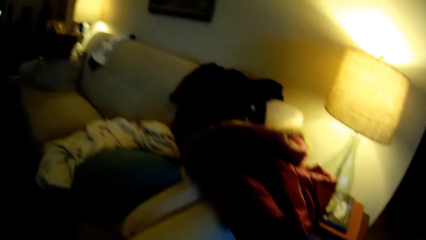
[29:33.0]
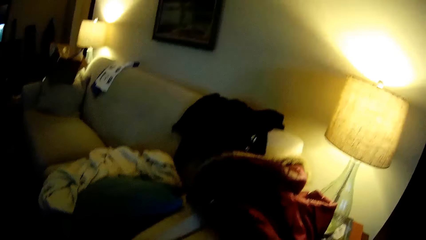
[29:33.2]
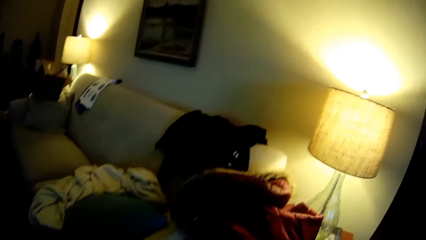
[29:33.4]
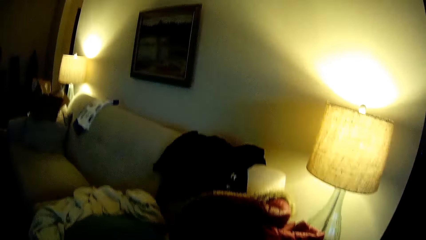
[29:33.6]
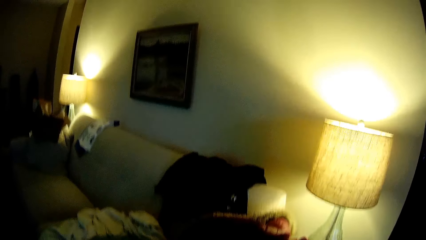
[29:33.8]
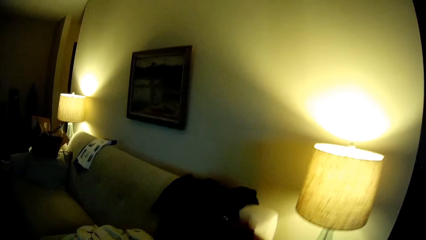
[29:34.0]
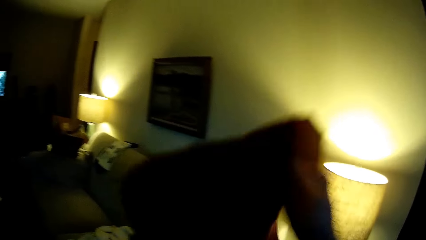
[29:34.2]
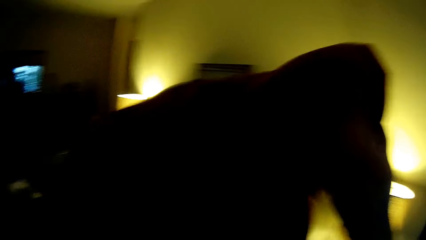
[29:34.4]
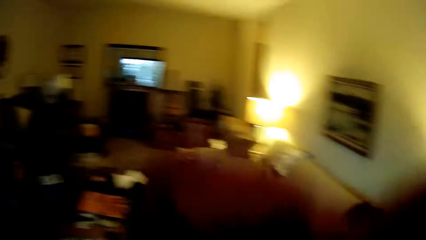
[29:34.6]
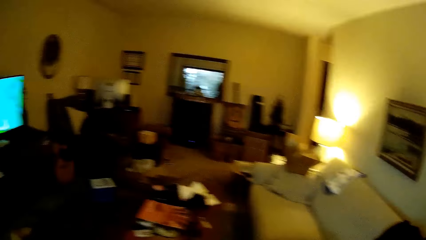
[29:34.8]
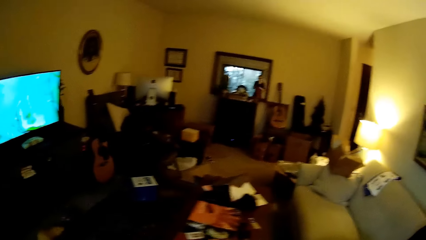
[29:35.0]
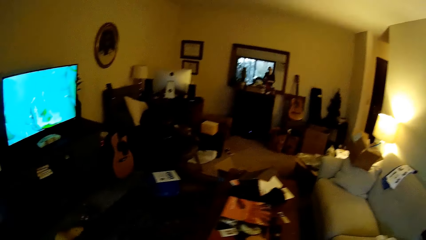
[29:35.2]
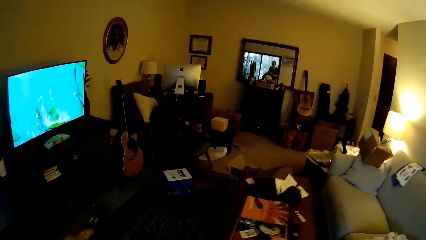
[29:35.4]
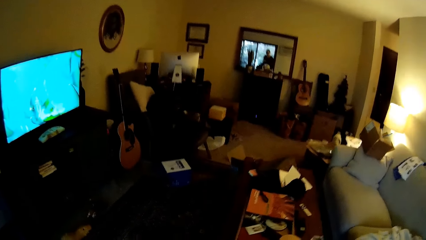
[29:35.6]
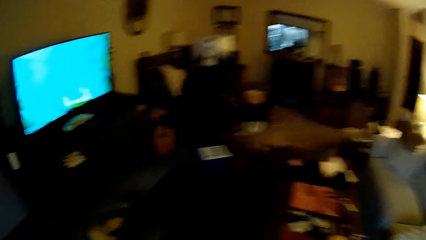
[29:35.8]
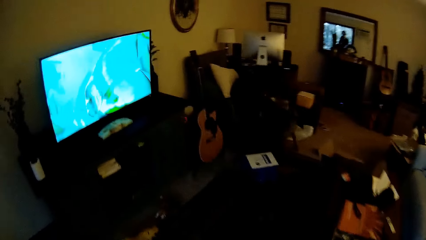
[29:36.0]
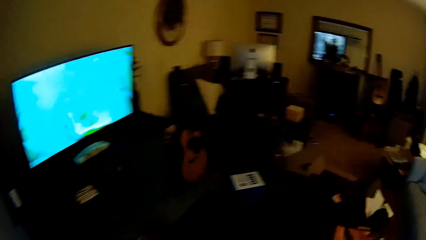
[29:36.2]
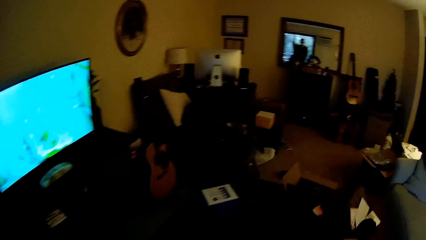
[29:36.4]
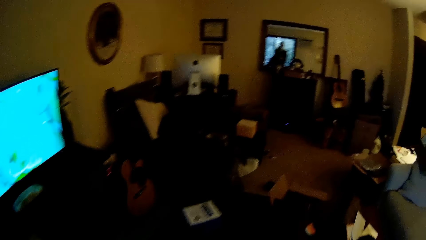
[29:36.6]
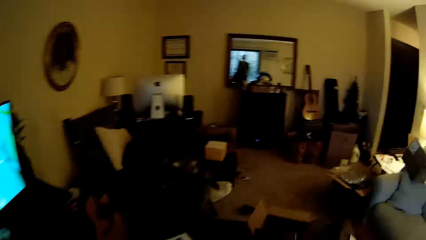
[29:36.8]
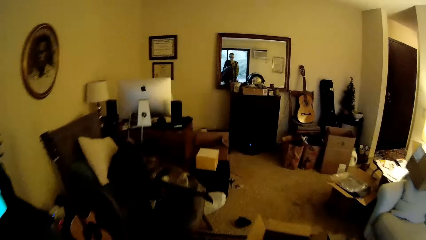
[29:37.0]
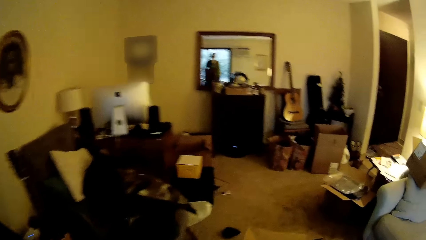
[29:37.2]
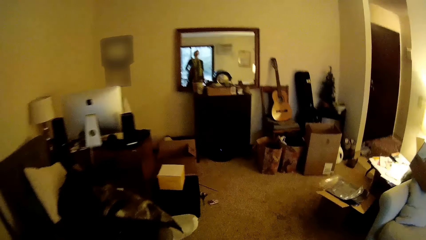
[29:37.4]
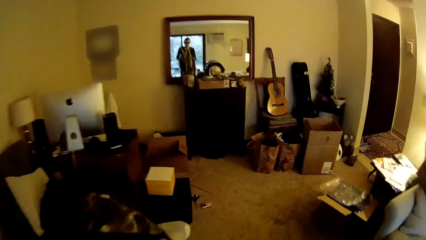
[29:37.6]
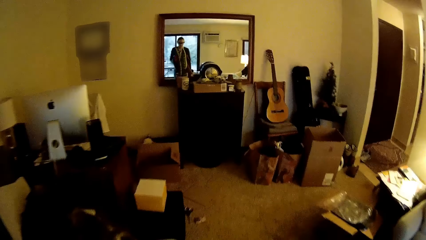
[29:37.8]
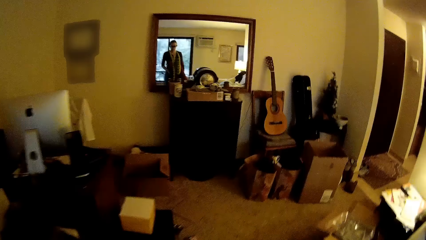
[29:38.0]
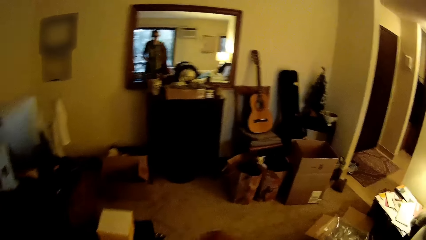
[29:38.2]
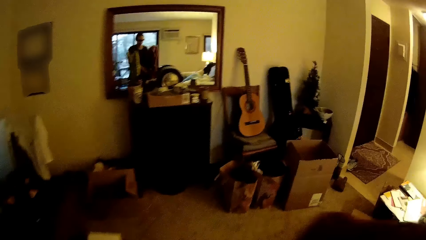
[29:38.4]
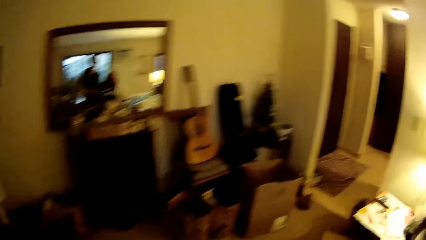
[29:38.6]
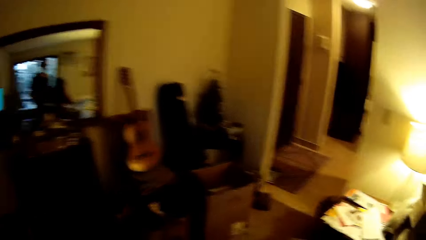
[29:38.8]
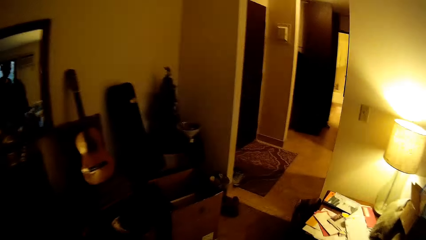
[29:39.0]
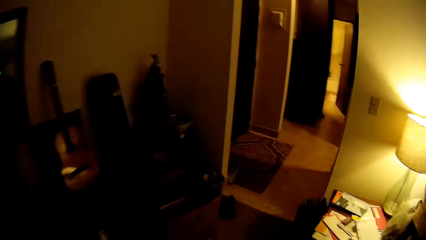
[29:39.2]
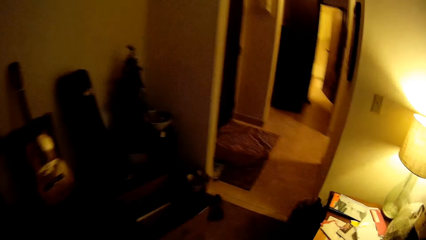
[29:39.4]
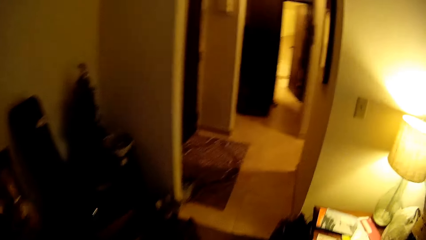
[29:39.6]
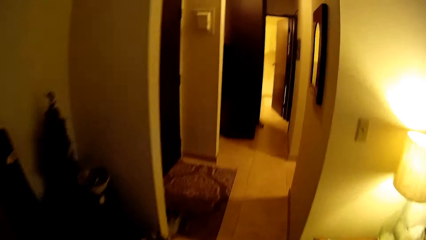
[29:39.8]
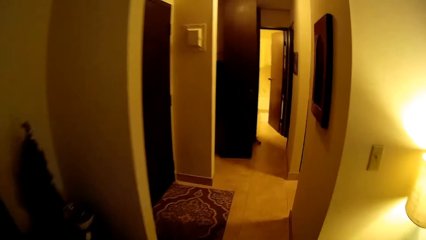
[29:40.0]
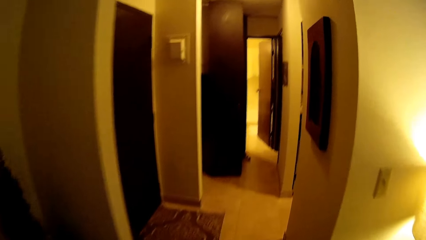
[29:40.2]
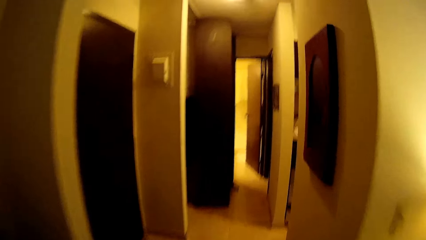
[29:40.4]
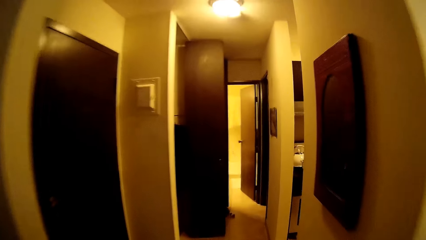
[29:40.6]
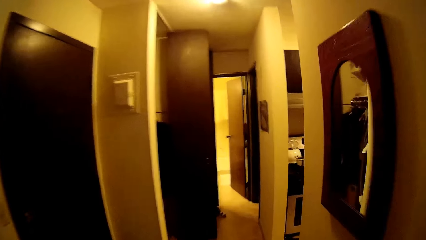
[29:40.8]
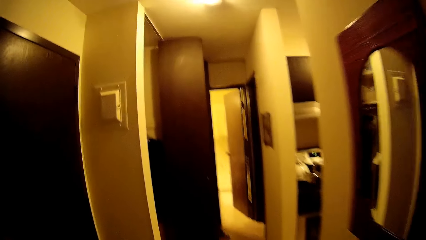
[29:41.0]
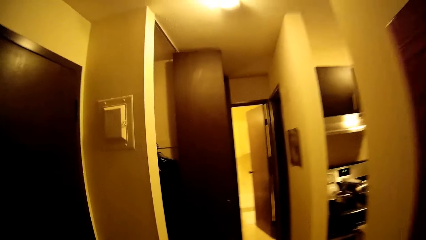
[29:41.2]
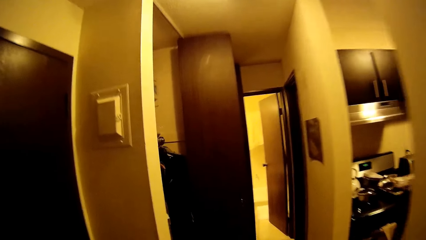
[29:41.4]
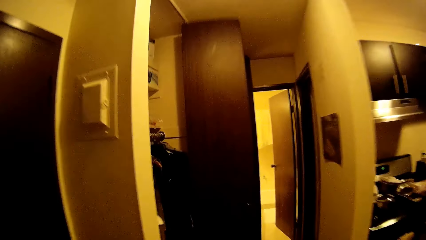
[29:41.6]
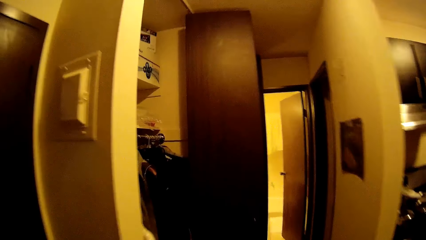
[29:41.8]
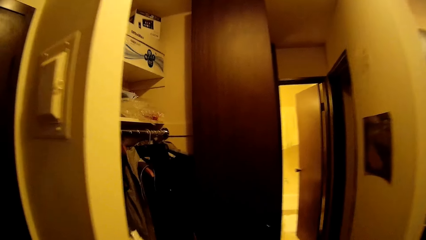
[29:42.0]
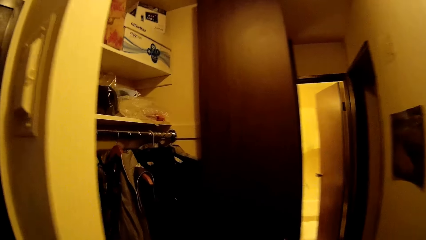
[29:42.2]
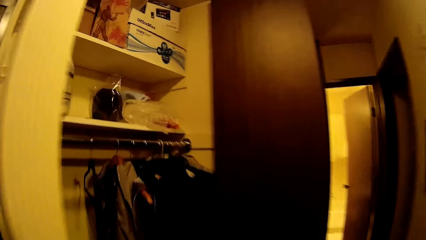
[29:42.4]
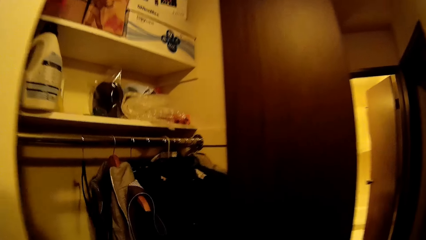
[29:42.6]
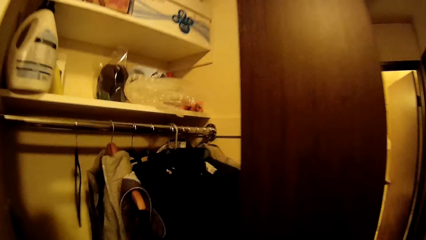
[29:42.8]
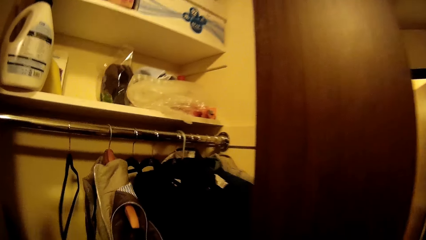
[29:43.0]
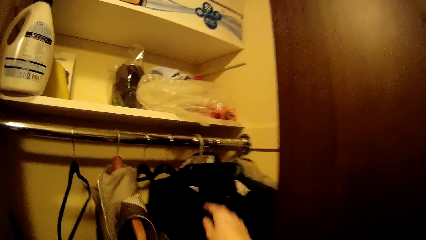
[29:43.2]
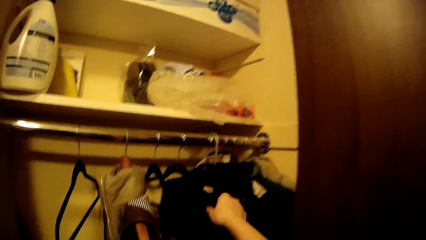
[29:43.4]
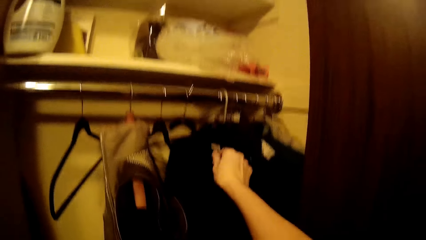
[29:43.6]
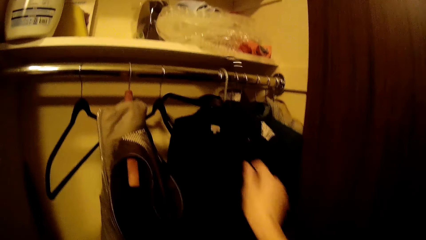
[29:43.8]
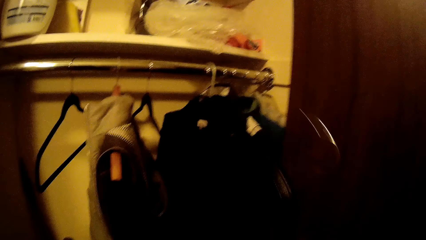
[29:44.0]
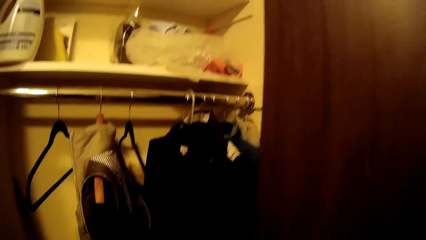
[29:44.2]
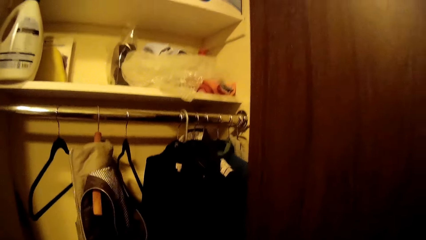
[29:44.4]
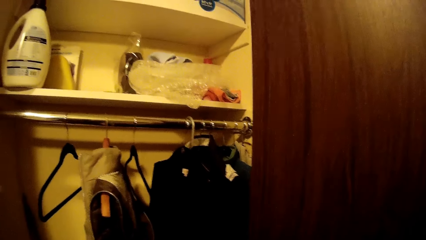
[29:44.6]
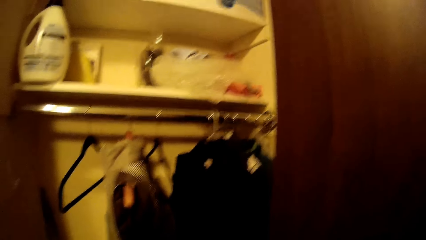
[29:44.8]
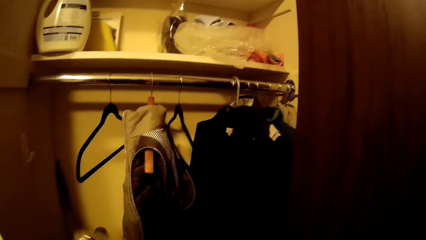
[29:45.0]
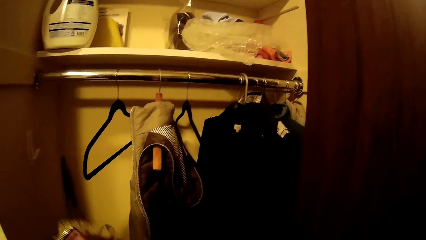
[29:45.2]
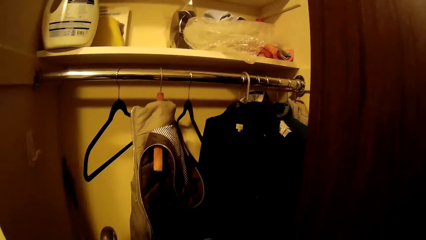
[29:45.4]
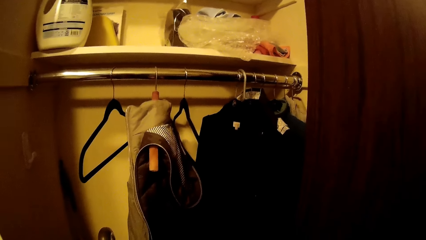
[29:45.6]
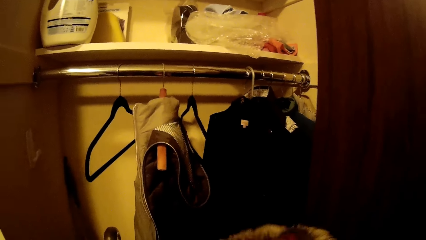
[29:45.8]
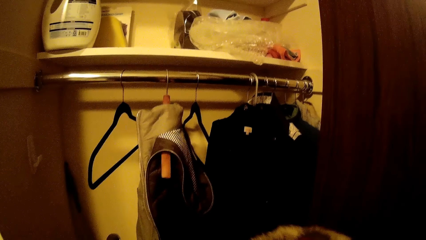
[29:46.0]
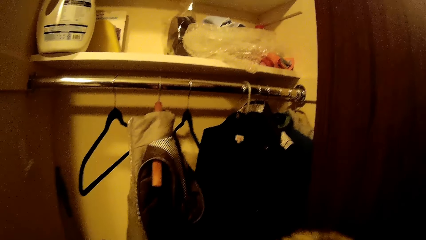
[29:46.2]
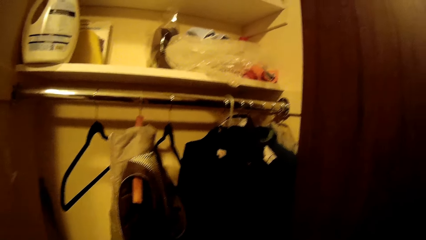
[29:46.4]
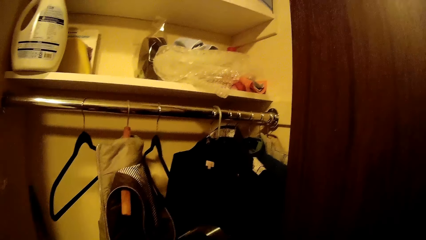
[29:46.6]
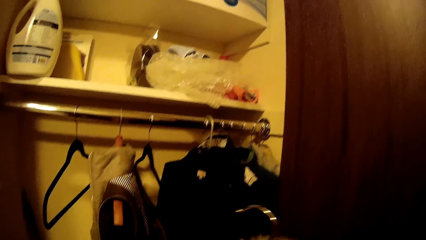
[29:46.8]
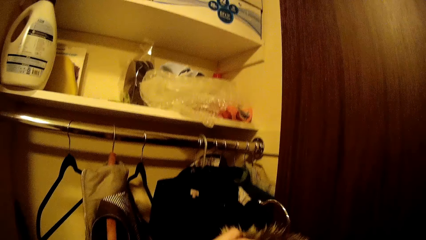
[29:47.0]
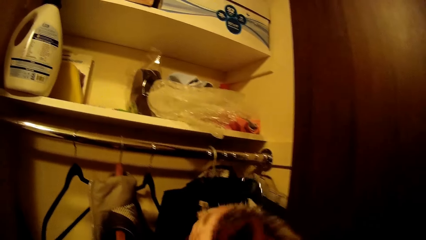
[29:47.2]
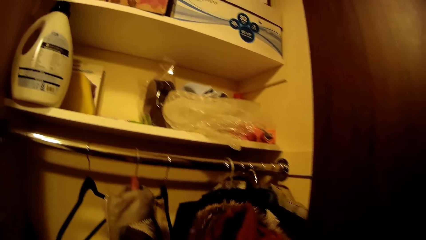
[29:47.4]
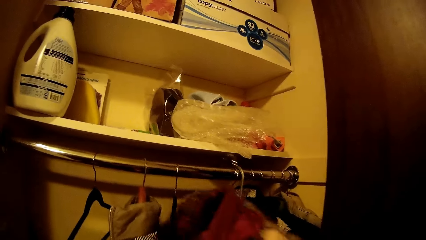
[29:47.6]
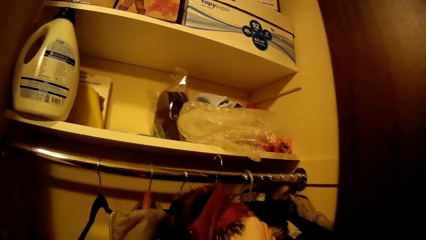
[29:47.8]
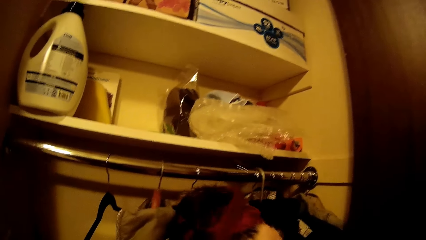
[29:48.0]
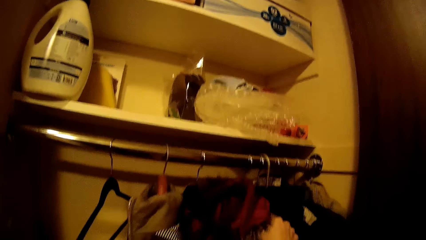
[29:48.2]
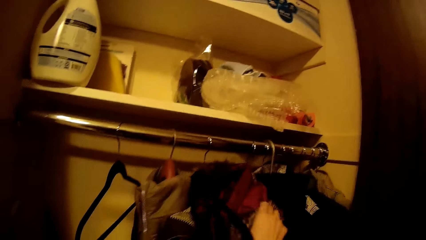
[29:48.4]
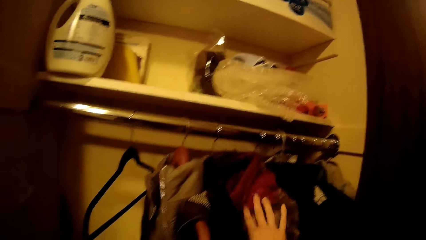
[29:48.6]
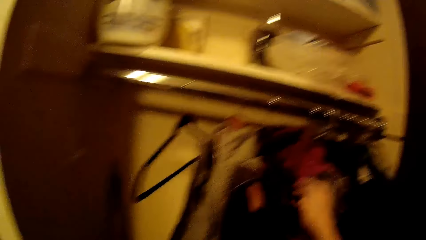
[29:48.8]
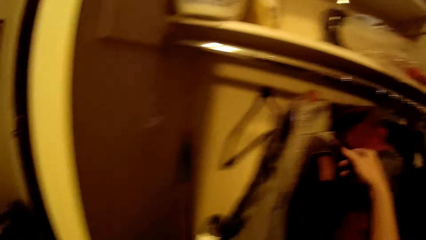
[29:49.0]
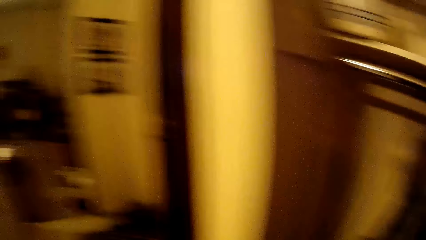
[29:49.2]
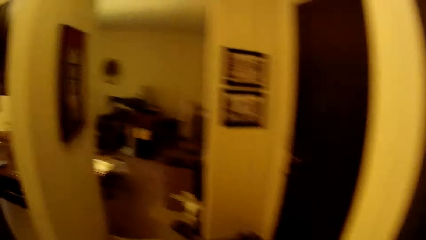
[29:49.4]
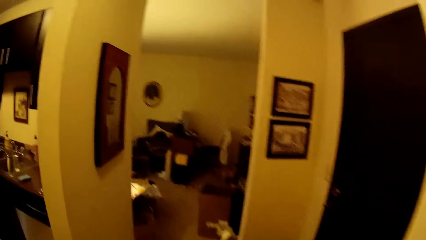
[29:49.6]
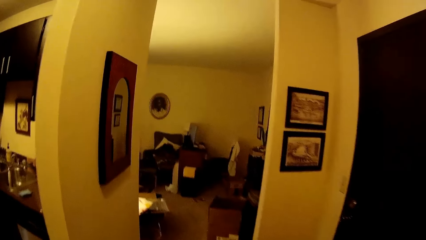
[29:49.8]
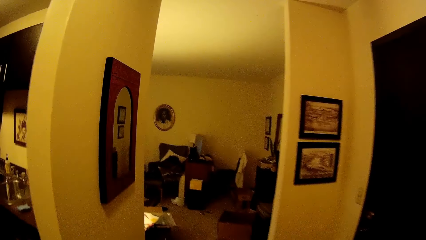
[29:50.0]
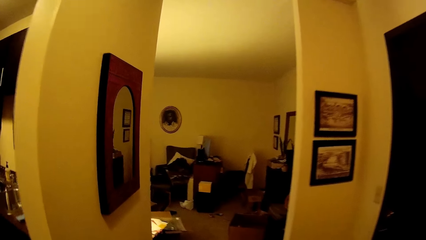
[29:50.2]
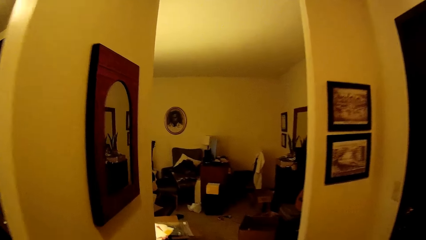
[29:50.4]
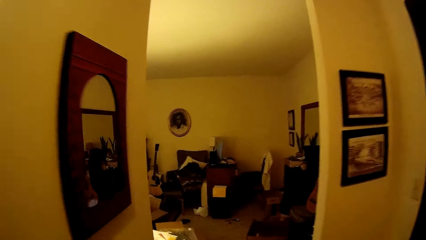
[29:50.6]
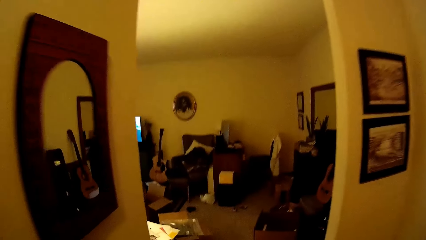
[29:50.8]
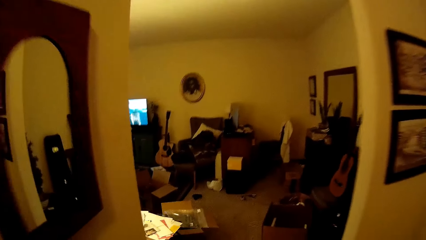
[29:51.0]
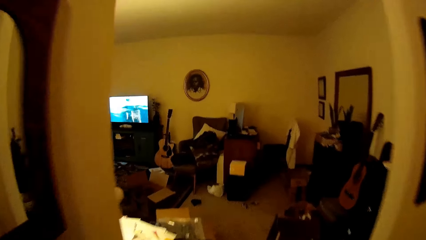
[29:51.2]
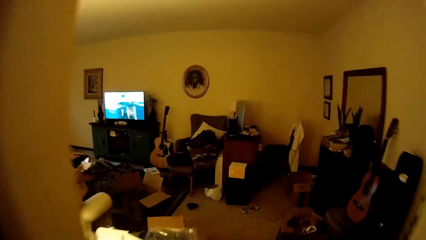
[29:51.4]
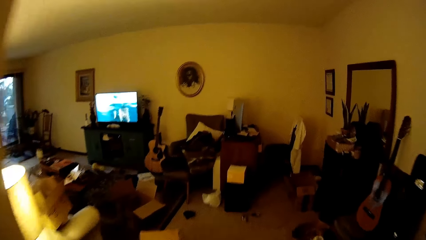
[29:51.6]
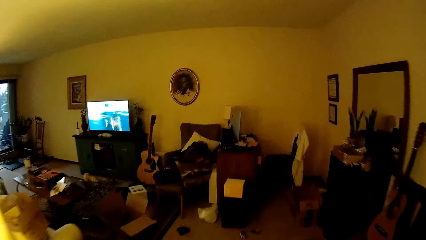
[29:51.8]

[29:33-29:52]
The camera wearer lifts up a coat from the sofa with her right hand. She moves towards a cloth rack stand. She removes a cloth hanger from the cloth rack stand with her right hand. She puts the coat on the cloth hanger. She hangs the coat on the cloth rack stand with her right hand. She moves towards a guitar.
